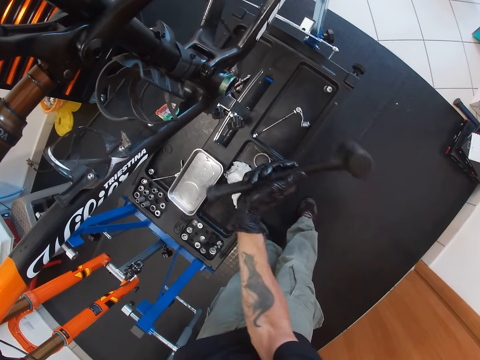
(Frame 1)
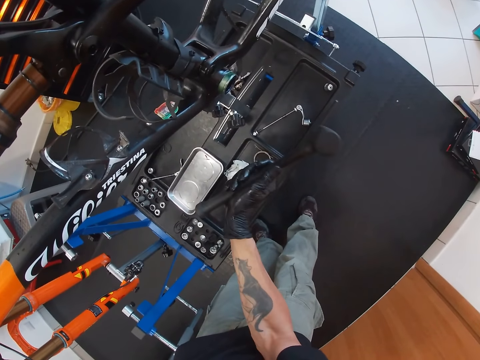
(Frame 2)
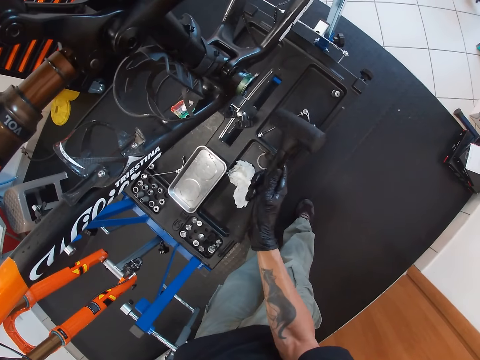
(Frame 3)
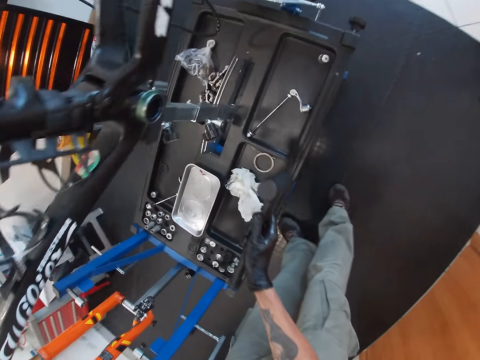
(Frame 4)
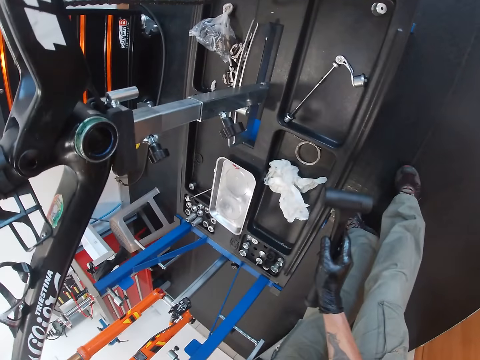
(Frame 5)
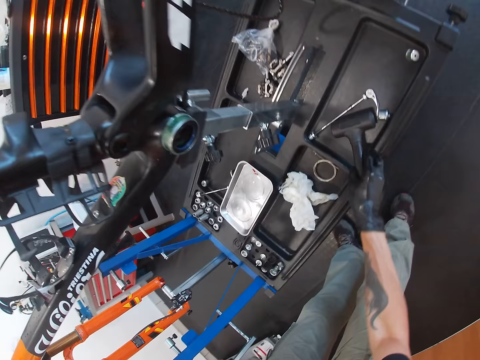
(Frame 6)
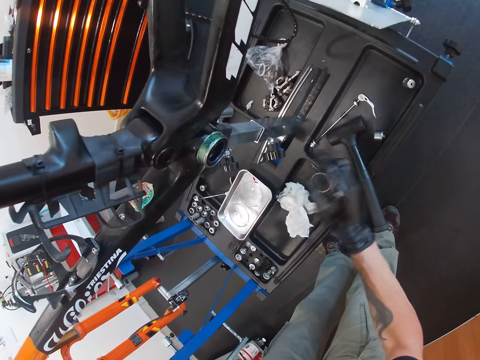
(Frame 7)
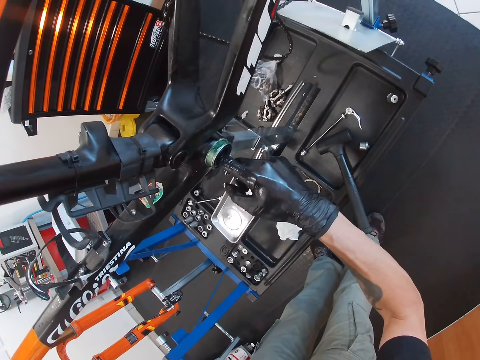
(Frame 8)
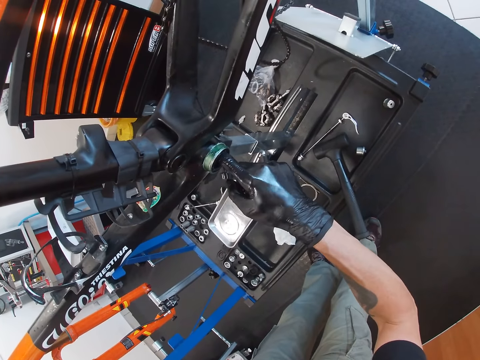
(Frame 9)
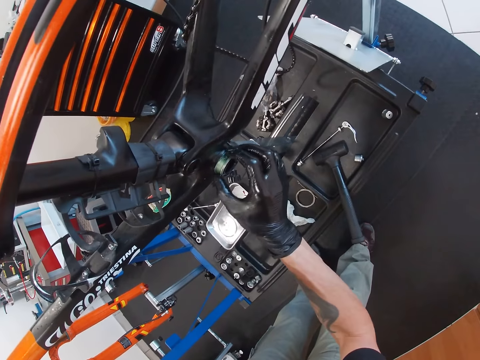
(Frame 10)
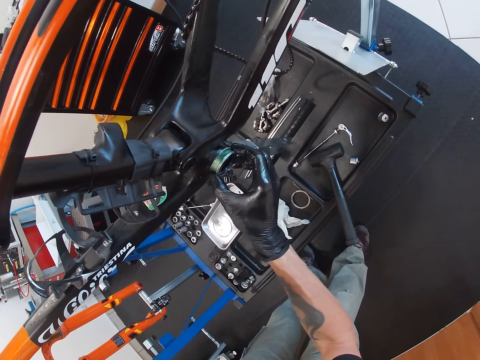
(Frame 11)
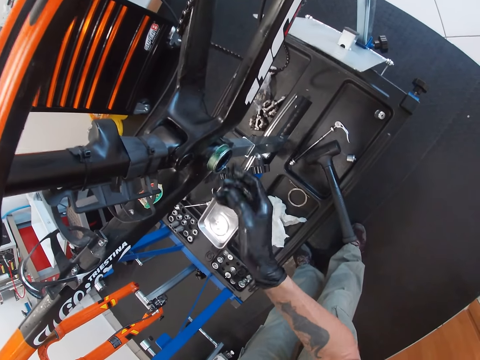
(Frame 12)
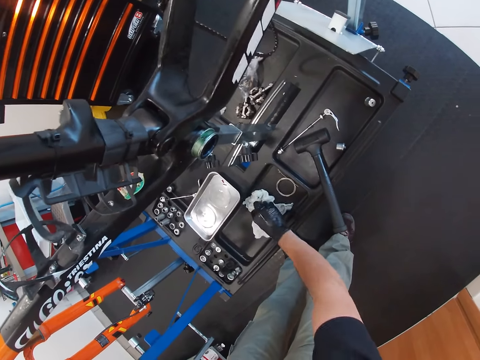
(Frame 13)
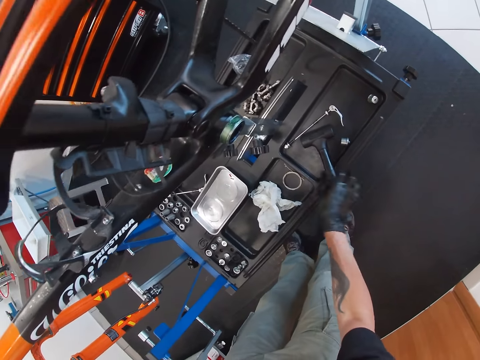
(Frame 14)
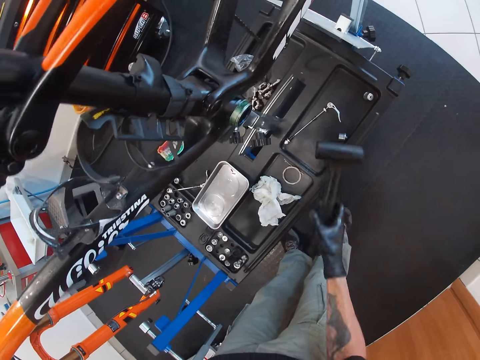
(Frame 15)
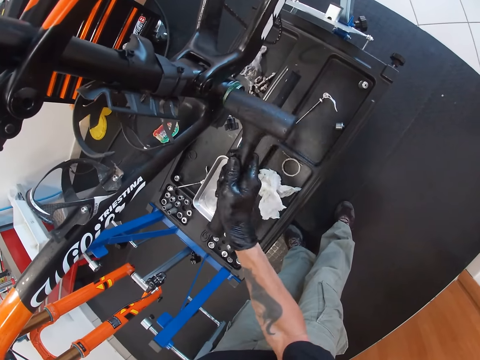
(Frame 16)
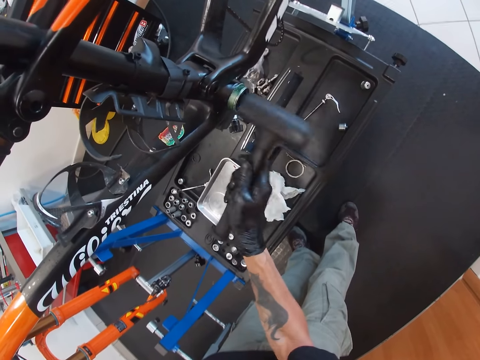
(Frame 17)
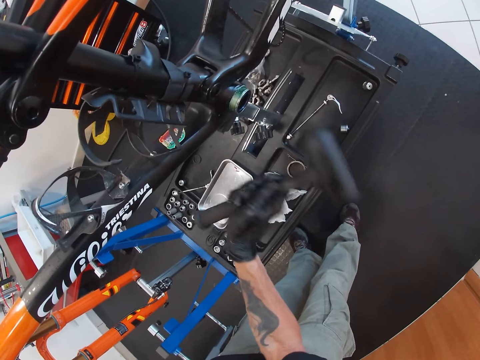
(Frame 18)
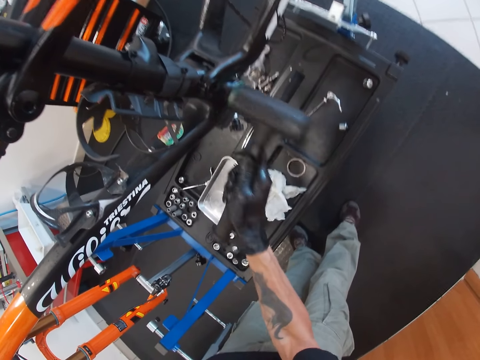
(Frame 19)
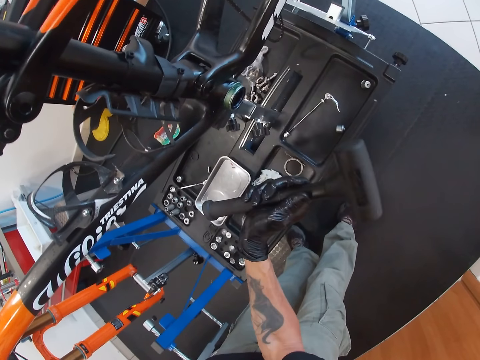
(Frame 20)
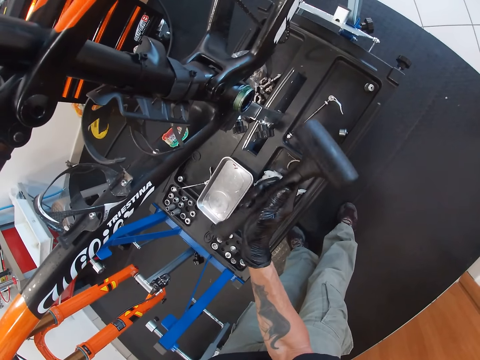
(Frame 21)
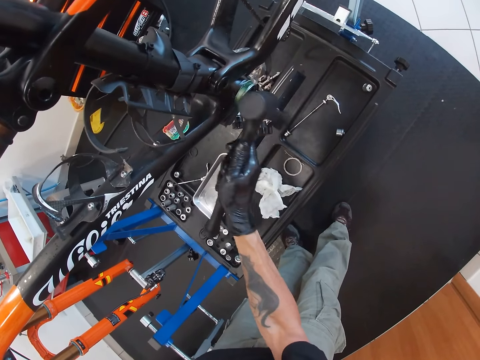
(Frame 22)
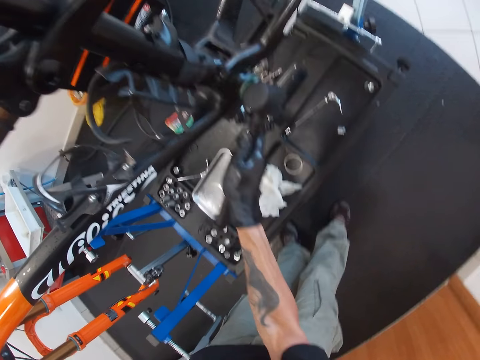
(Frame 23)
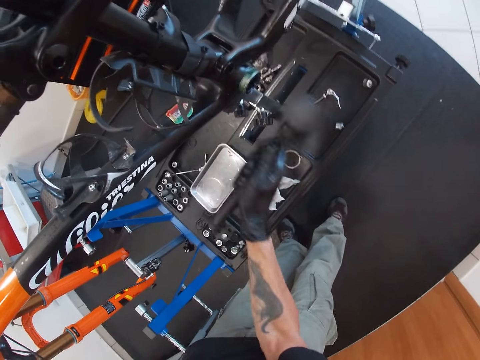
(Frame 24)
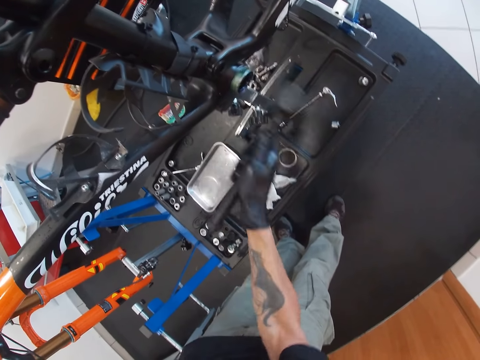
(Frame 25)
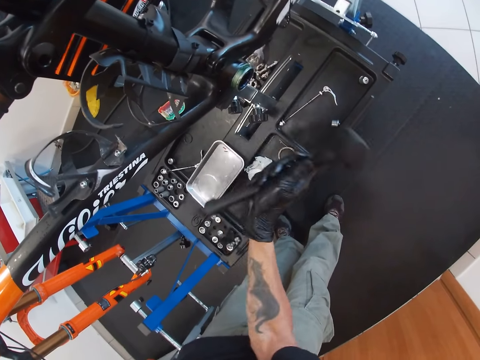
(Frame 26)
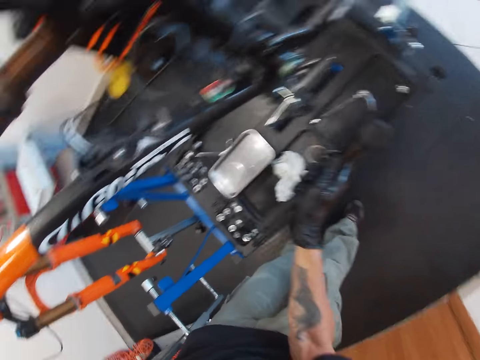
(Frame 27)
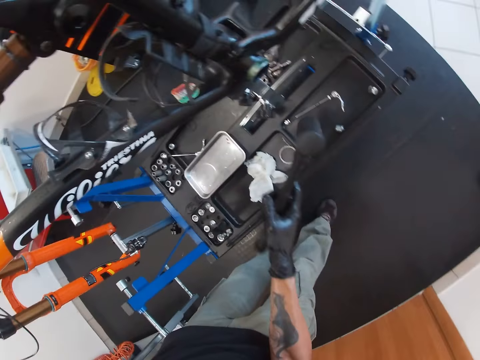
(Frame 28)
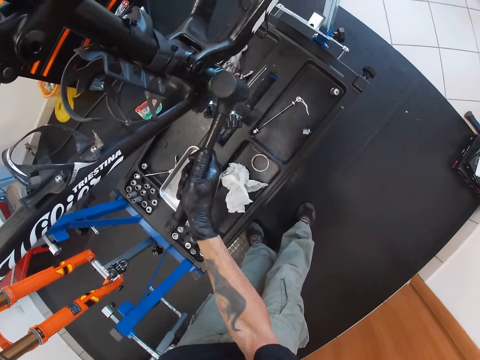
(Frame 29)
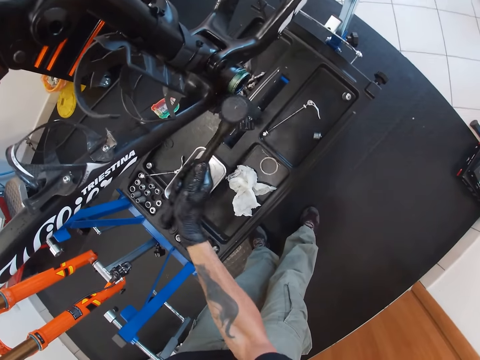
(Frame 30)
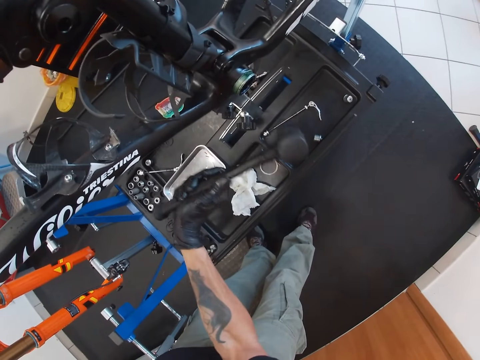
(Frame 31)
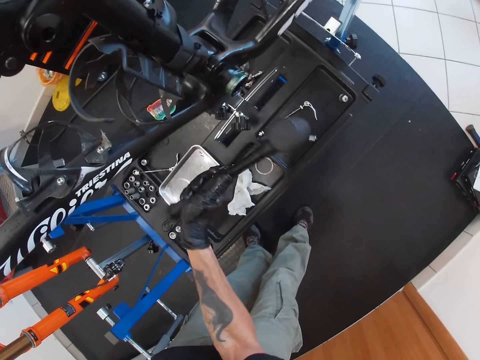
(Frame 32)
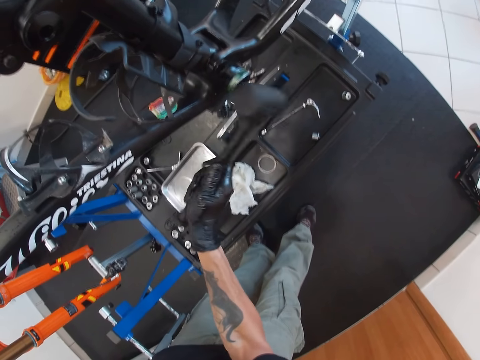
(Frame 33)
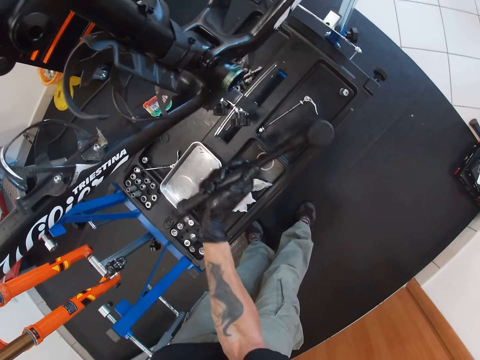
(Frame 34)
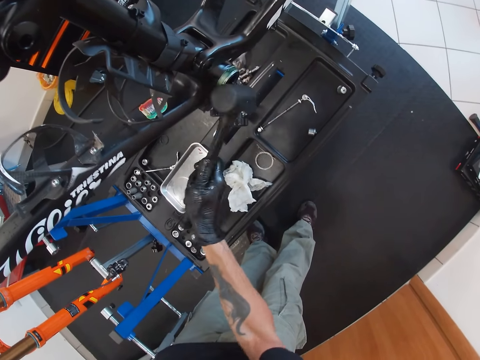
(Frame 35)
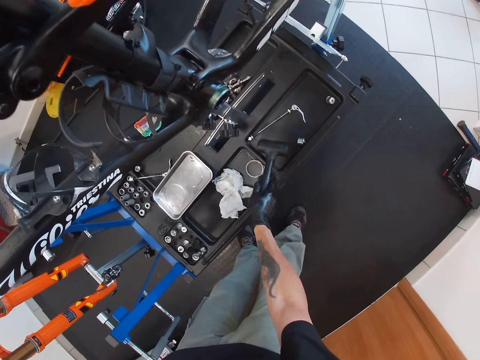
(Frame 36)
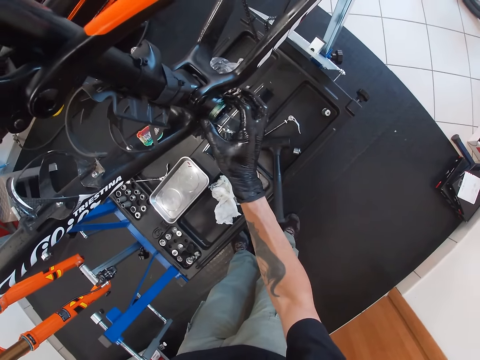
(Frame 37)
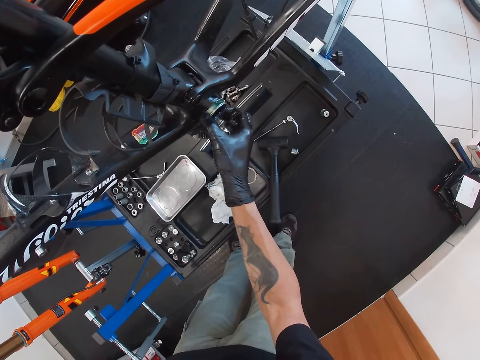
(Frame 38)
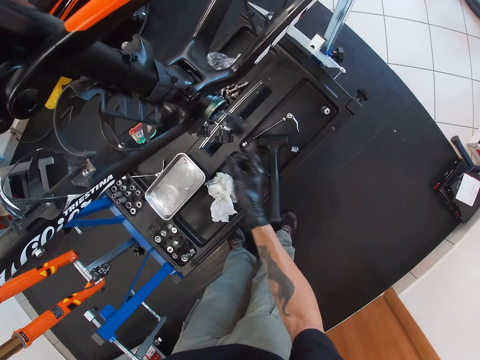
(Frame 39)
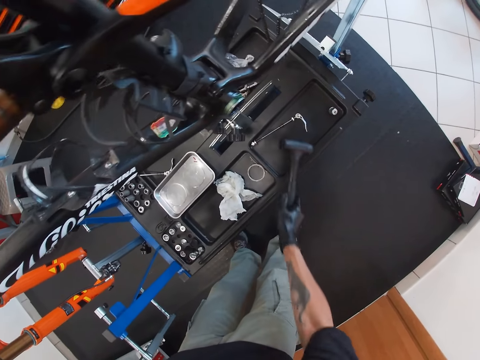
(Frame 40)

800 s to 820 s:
The camera wearer drops the hammer on the workbench with his right hand. He cleans the cylinder cover in the bicycle saddle clamp with his right hand. He fingers the greased object. He cleans his right hand with the tissue paper on the workbench. He picks the hammer from the workbench with his right hand. He beats the cylinder cover into the bicycle saddle clamp with the hammer in his right hand. He drops the hammer on the workbench with his right hand. He cleans the cylinder cover in the bicycle saddle clamp with his right hand. He picks the hammer from the workbench with his right hand.

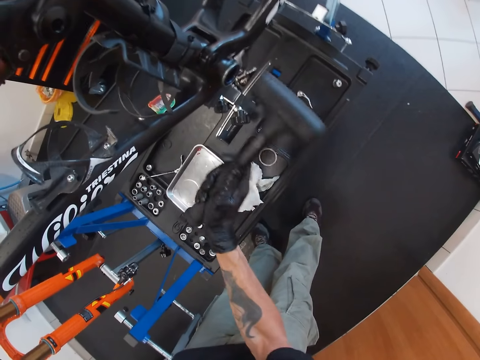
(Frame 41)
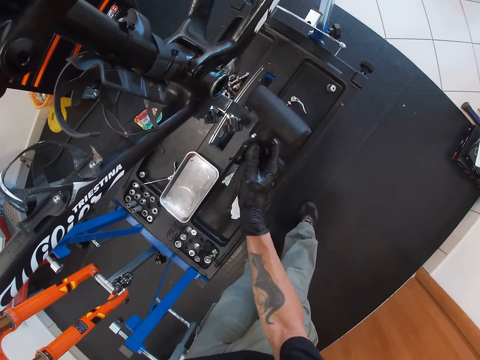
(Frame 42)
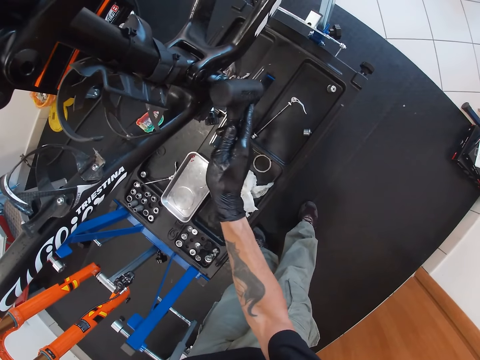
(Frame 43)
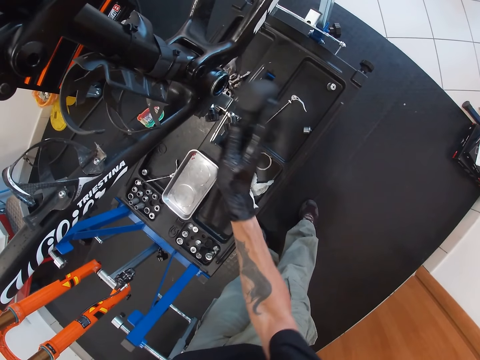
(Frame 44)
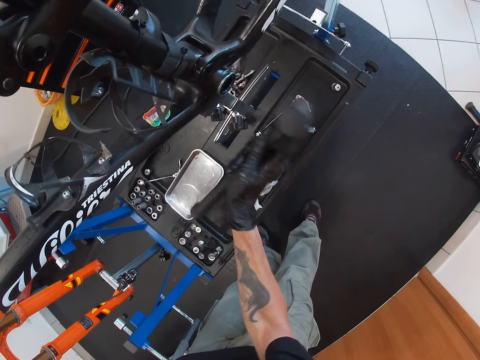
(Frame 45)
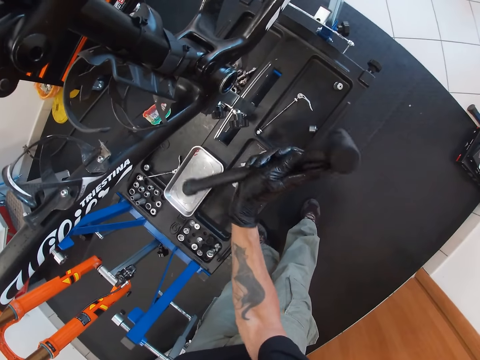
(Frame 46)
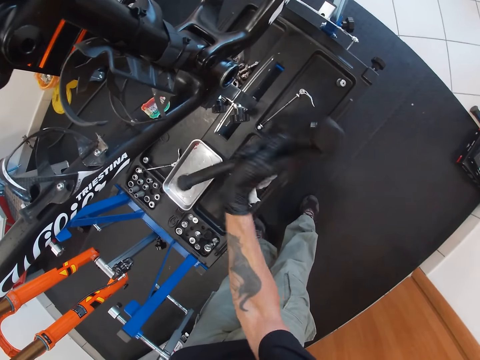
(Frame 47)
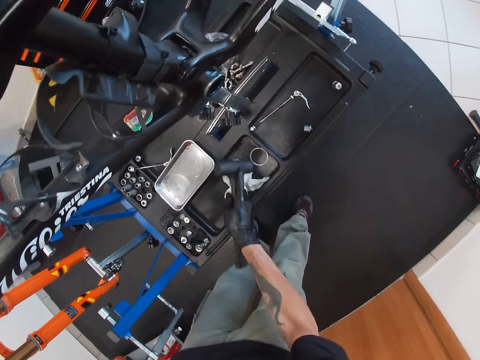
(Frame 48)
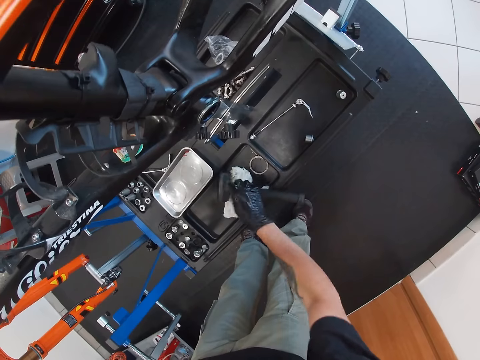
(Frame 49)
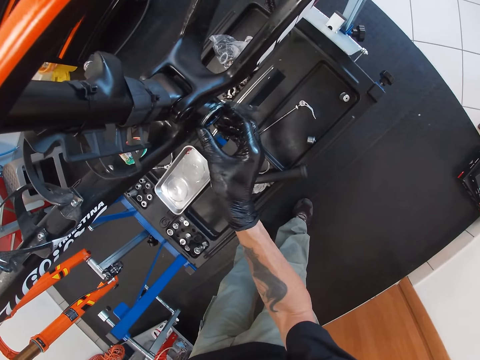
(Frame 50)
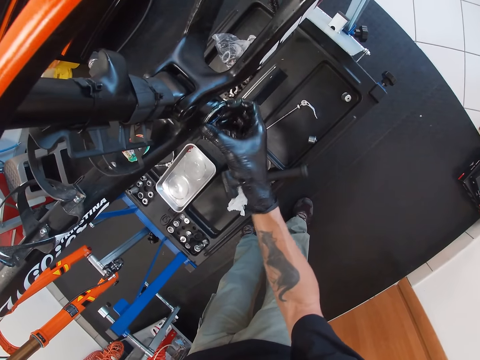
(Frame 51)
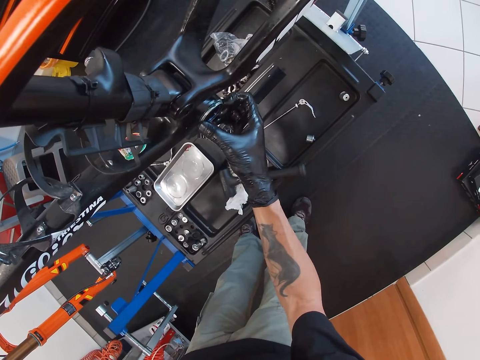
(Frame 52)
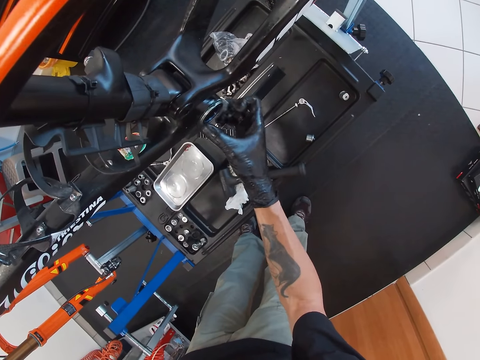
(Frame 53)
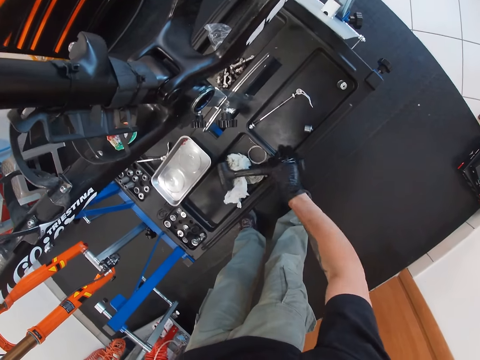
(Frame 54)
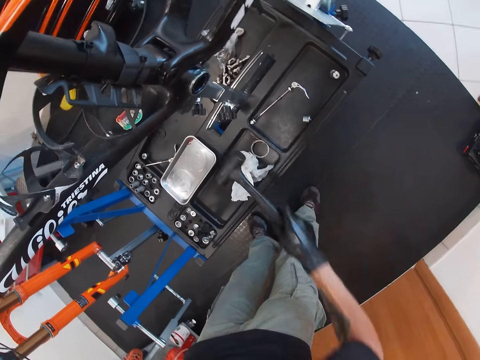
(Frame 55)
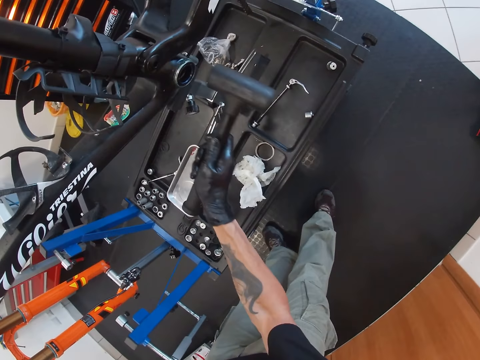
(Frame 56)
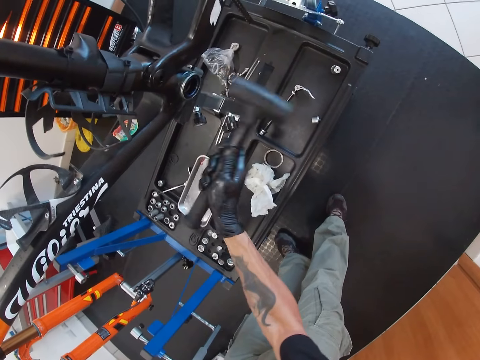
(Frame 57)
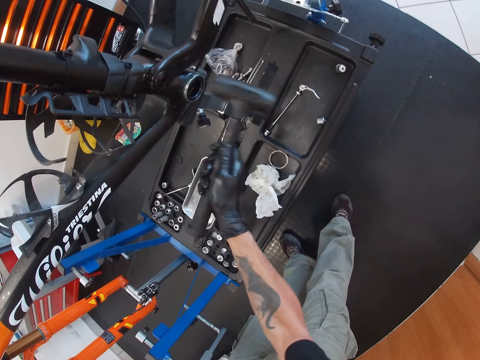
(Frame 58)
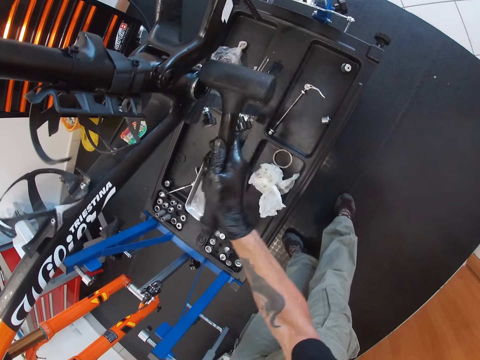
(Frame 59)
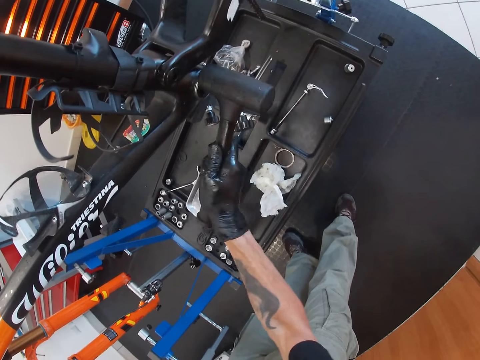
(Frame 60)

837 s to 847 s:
The camera wearer turns the hammer or mallet. He hits the bicycle with the hammer. He drops the mallet on the table with his right hand. He moves the hammer. He examines the bicycle. He picks the mallet from the table with his right hand. He lifts the hammer. He hits the bicycle part using the mallet on his right hand.
